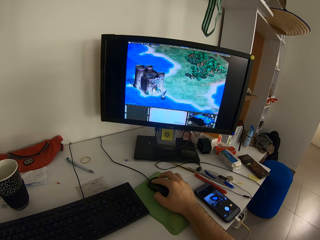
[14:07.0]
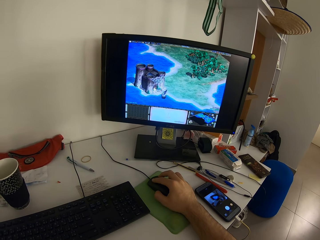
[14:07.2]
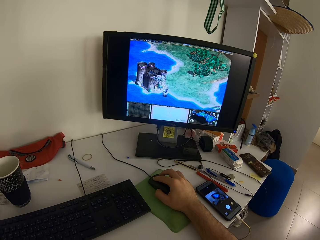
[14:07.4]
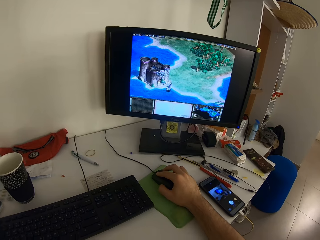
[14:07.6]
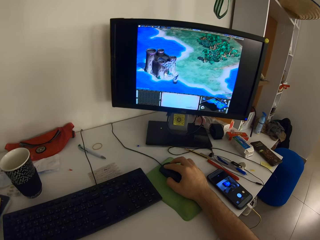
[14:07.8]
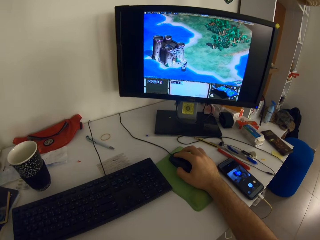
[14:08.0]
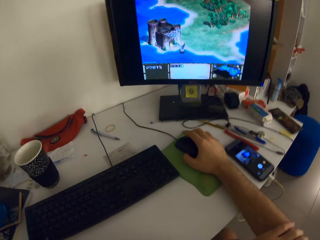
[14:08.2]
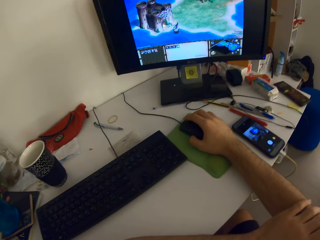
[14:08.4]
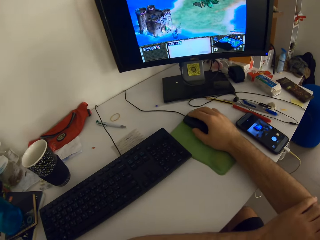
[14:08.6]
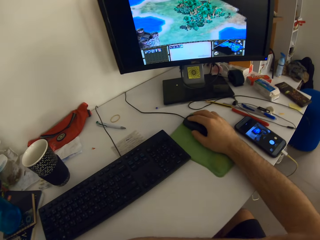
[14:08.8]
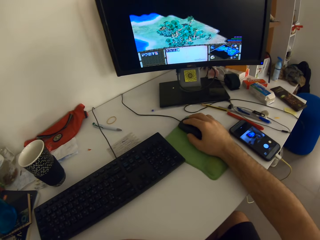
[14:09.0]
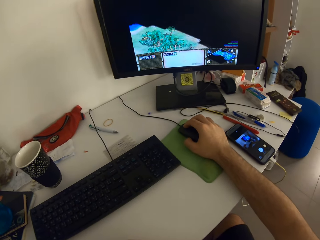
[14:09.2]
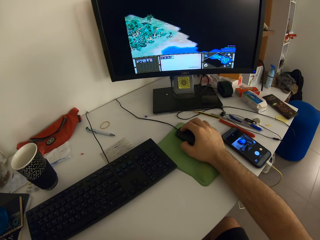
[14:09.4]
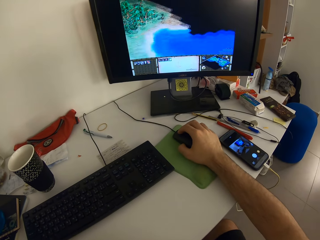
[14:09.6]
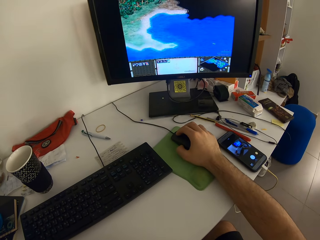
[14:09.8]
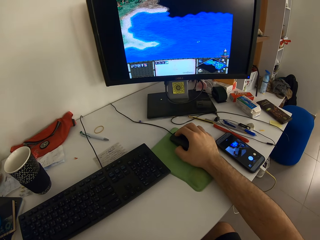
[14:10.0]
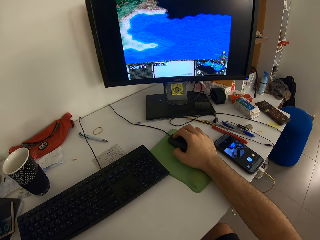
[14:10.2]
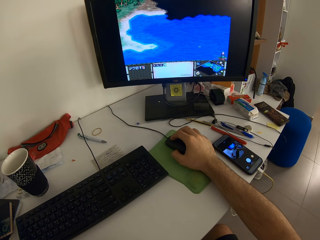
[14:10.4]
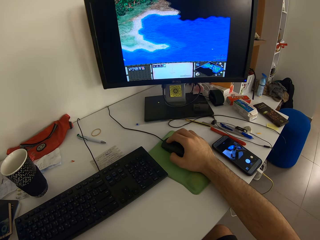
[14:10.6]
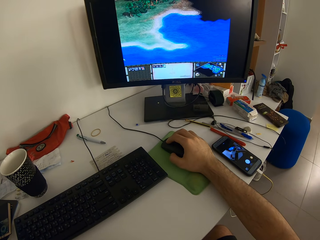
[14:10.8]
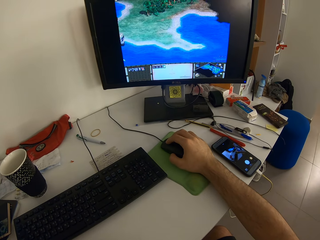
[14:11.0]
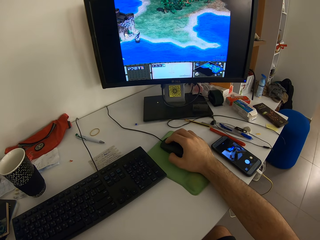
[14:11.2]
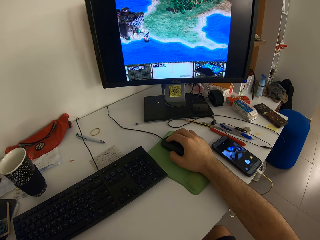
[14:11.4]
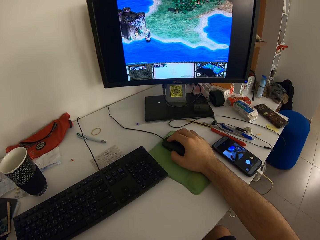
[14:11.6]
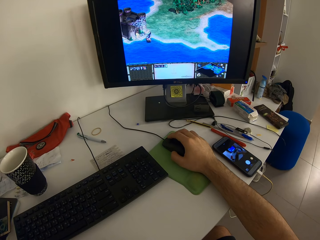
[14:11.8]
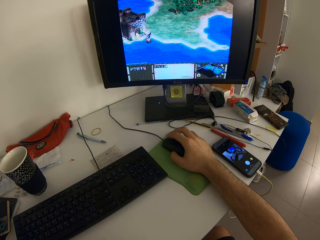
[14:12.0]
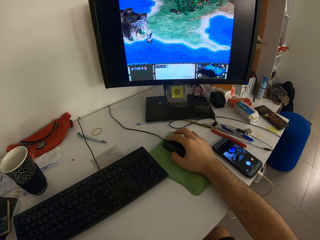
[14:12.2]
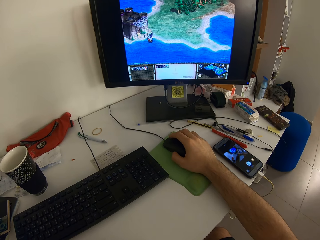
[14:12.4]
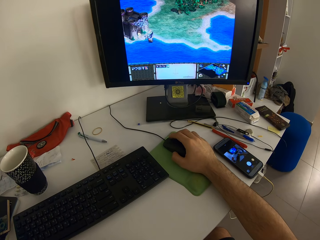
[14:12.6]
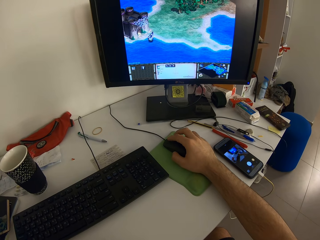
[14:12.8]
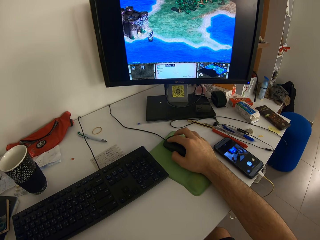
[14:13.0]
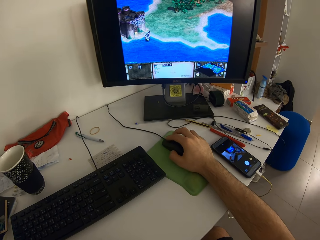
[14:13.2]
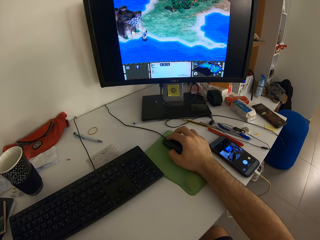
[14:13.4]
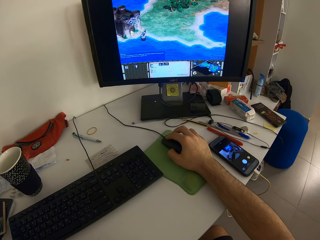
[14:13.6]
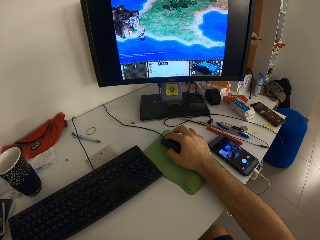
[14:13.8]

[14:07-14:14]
The camera wearer moves the left hand.

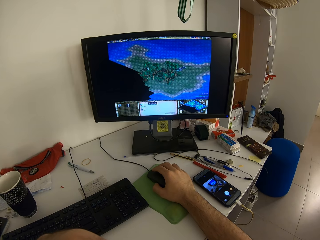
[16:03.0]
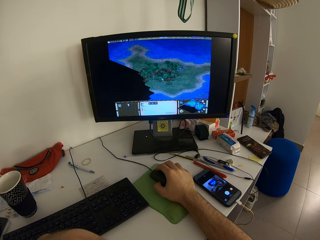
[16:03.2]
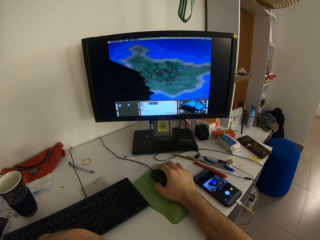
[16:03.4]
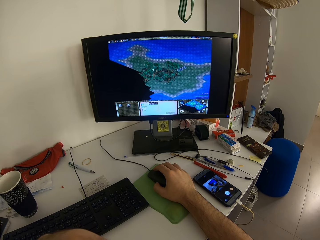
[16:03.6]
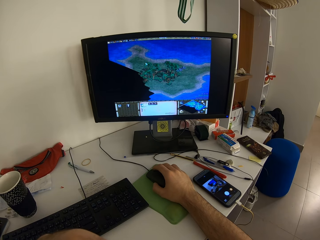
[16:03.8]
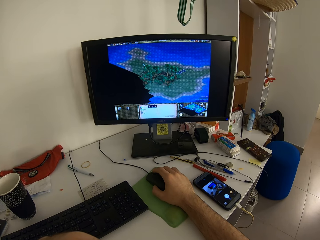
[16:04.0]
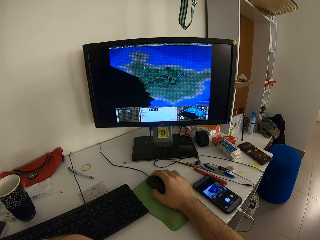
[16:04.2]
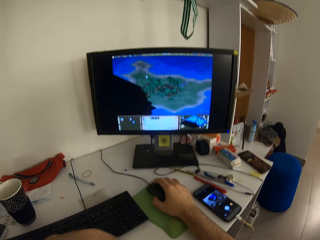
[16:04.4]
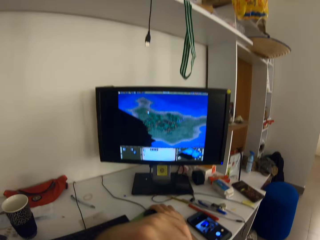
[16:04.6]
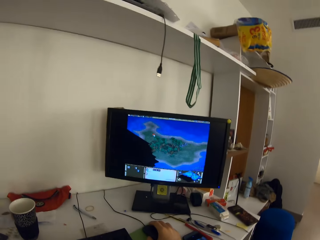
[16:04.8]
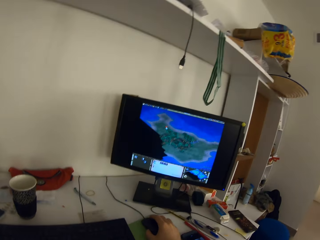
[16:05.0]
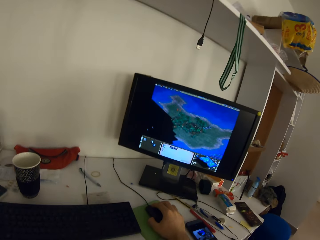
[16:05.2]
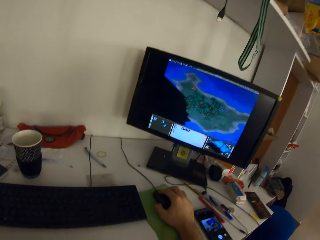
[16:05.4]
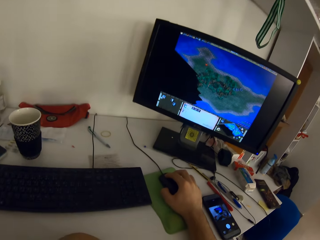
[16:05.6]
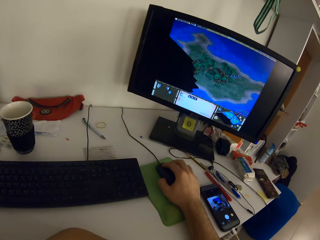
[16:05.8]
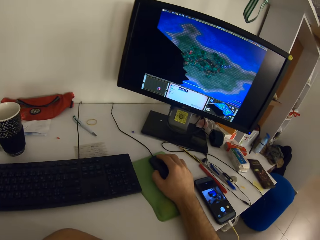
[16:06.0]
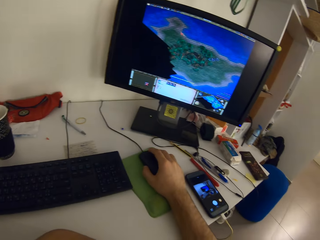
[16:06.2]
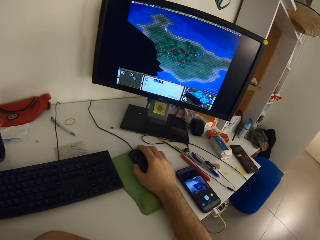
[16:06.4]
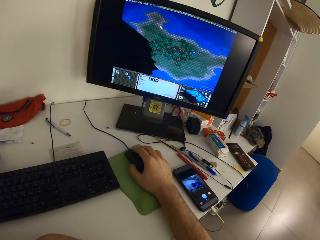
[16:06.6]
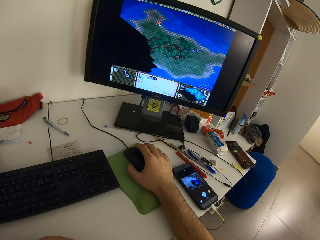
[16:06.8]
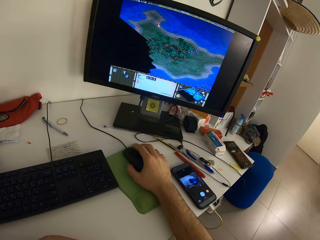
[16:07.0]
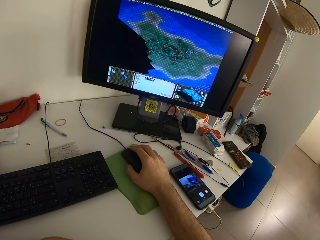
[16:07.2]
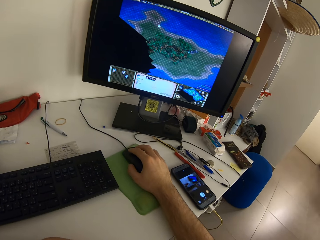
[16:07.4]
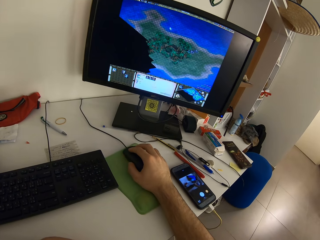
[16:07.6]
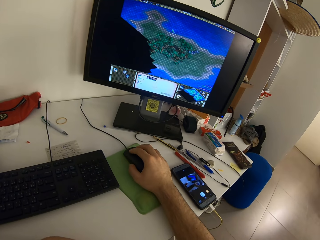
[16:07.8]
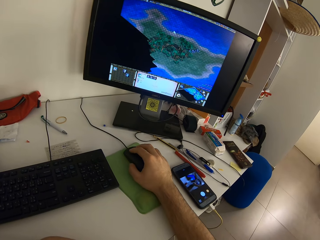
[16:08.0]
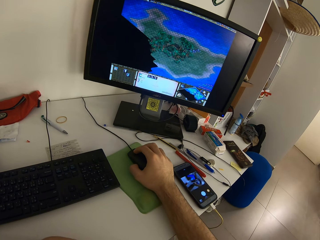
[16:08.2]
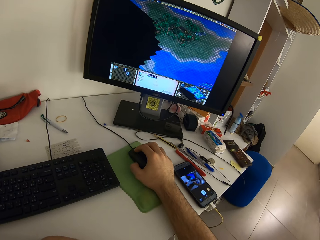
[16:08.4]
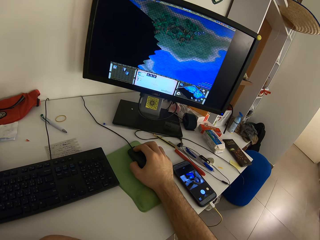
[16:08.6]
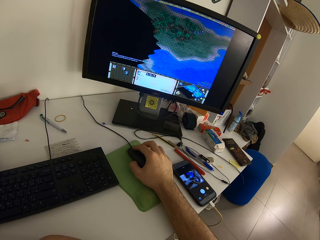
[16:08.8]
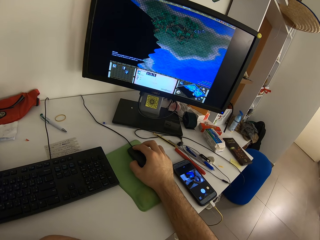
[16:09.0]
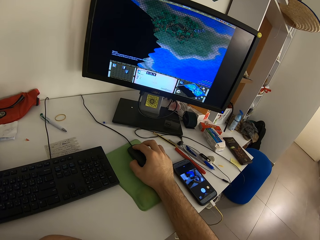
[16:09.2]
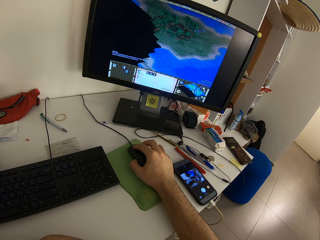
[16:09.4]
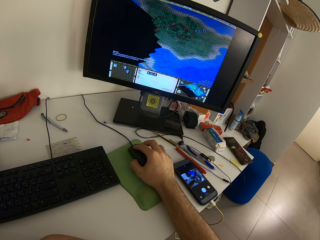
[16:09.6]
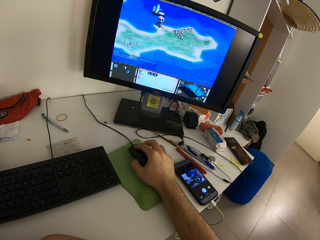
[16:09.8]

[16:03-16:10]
The camera wearer moves the left hand.

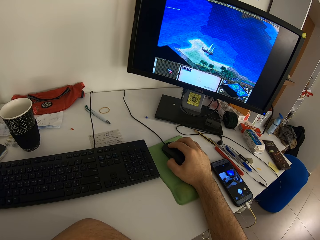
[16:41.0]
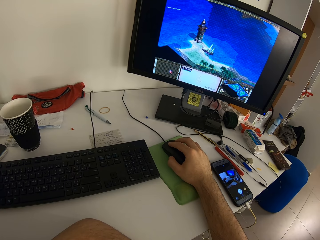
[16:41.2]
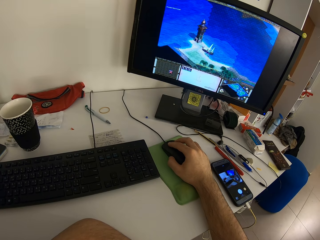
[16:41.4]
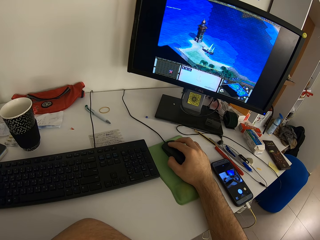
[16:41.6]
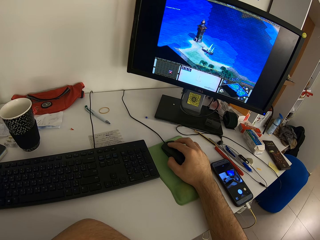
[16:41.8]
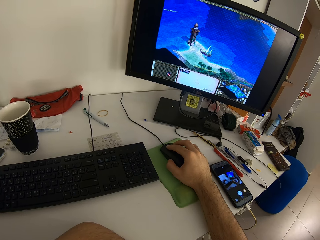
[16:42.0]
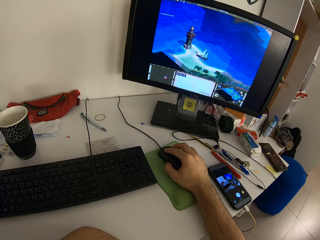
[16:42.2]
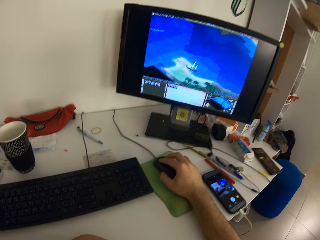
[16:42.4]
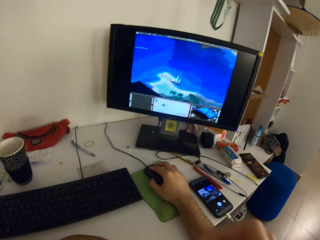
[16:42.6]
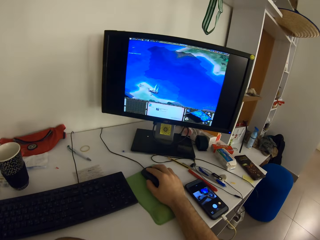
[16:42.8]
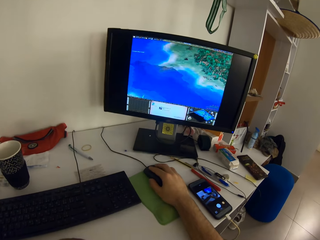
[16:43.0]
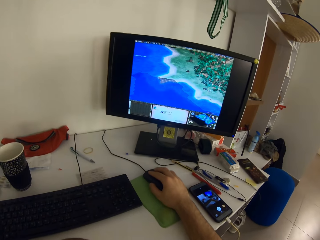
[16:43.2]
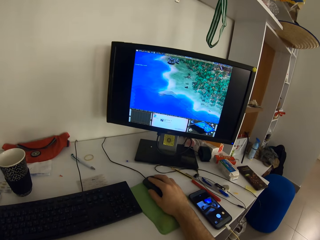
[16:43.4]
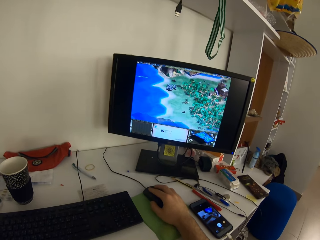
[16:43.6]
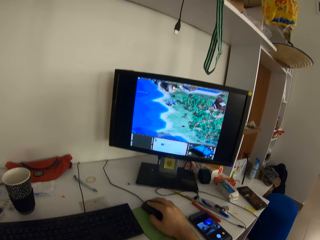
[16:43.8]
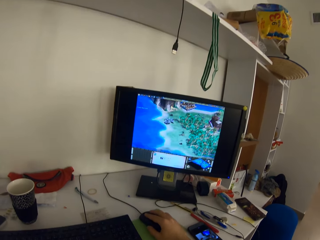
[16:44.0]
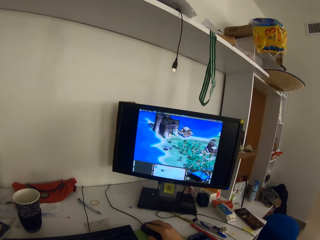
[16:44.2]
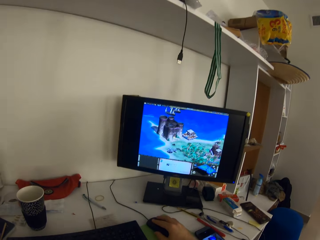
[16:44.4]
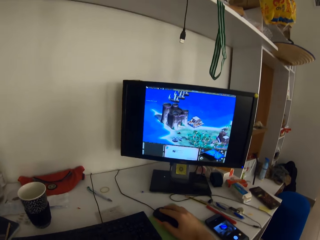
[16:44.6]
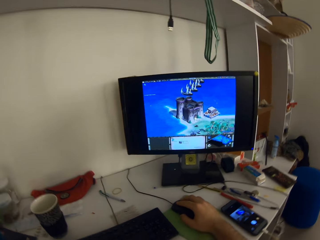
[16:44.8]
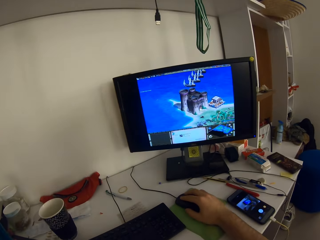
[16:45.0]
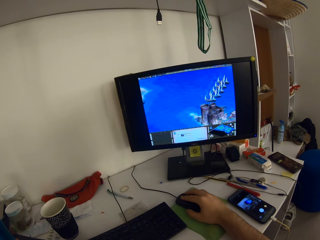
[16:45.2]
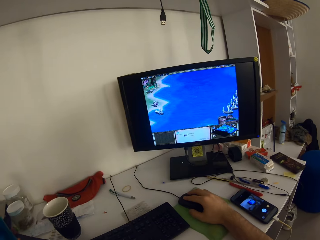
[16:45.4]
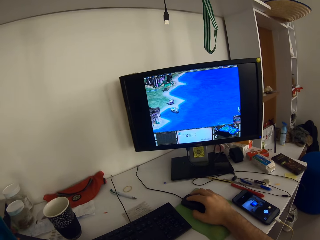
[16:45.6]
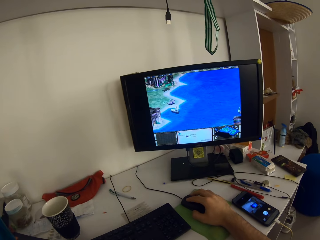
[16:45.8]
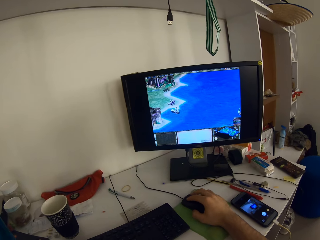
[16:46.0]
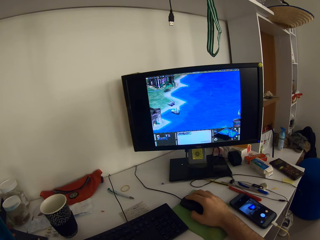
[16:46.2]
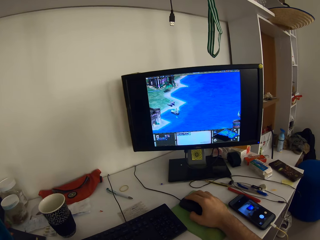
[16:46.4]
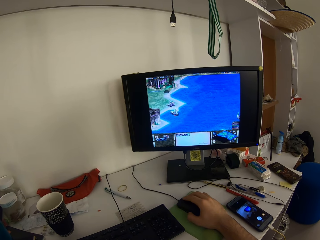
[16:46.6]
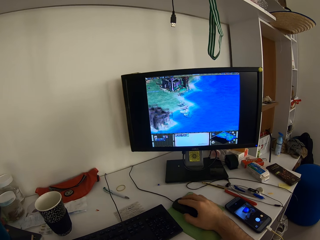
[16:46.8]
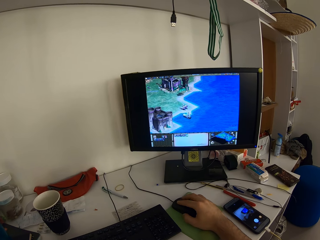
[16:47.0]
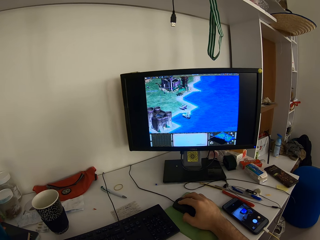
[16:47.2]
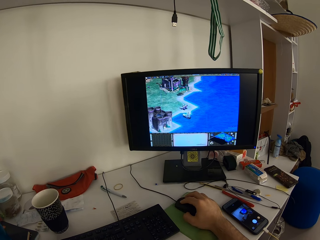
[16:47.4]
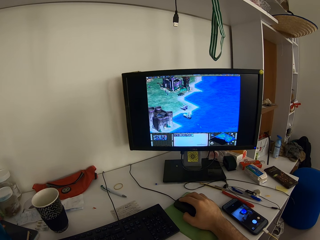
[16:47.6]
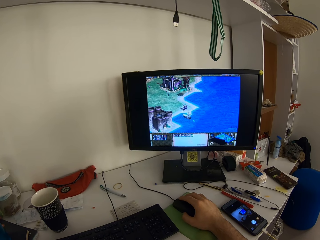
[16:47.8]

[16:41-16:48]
The camera wearer moves a hand.
